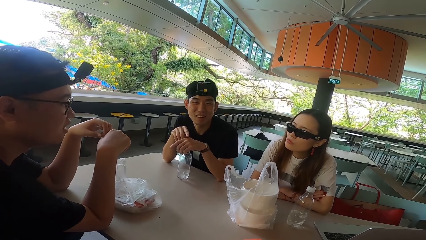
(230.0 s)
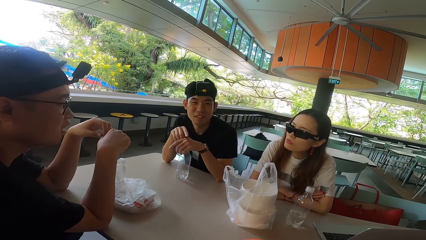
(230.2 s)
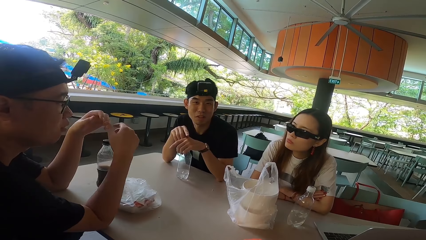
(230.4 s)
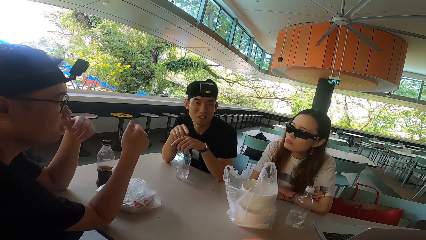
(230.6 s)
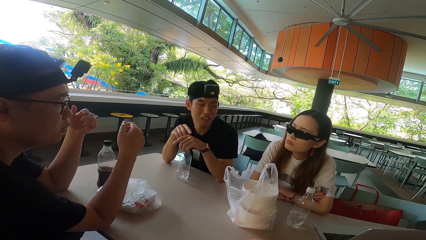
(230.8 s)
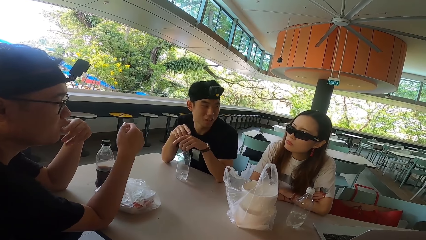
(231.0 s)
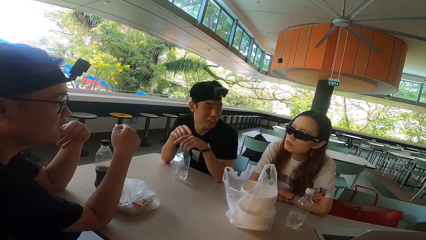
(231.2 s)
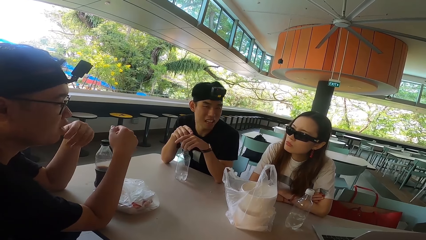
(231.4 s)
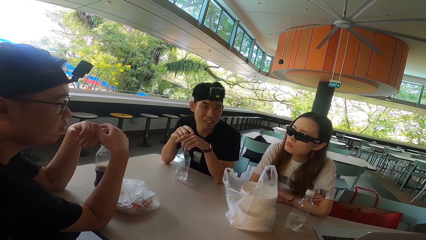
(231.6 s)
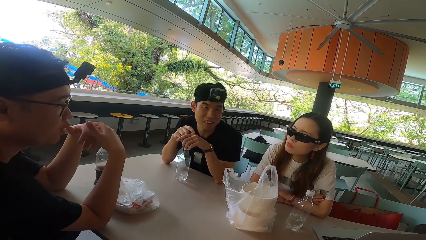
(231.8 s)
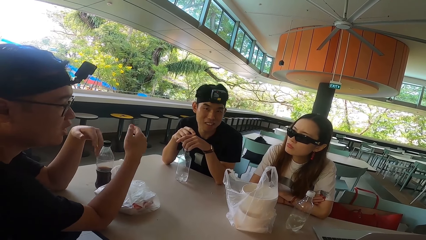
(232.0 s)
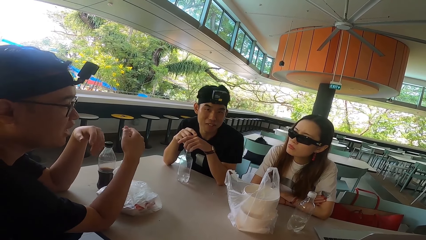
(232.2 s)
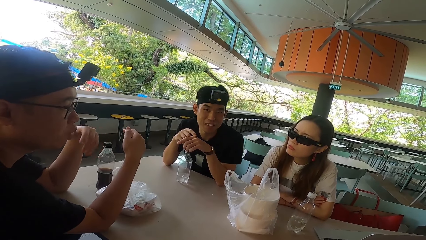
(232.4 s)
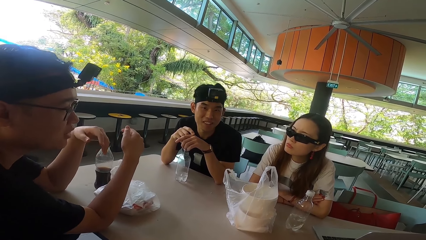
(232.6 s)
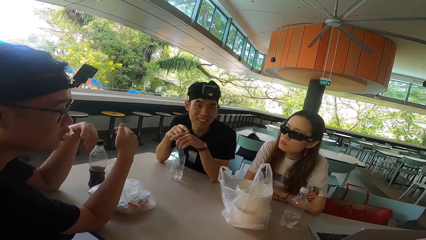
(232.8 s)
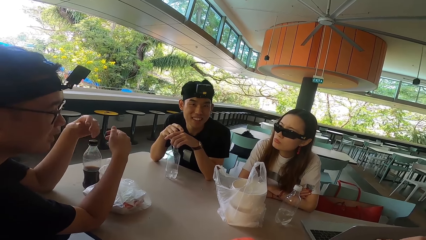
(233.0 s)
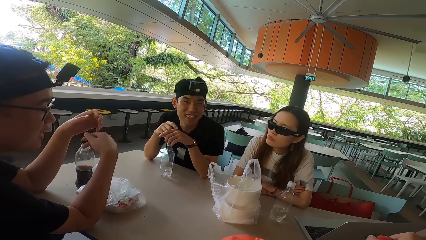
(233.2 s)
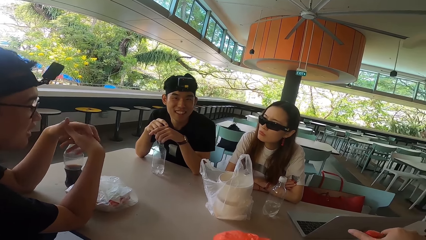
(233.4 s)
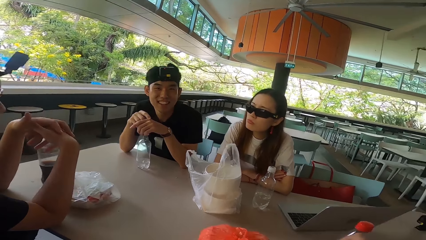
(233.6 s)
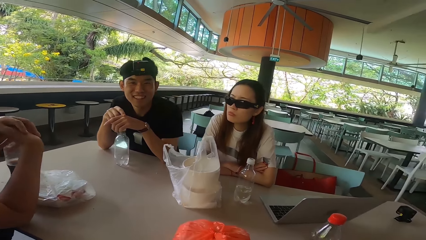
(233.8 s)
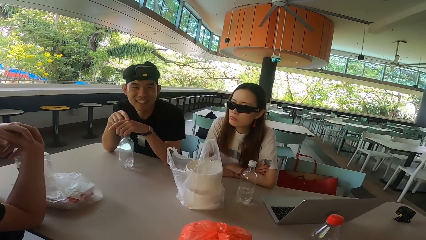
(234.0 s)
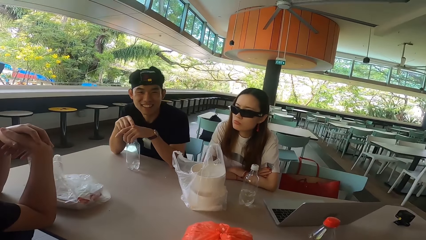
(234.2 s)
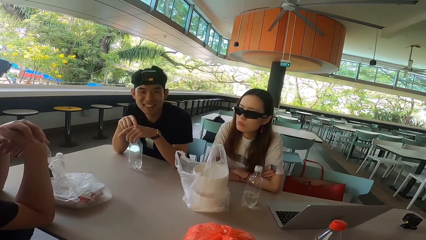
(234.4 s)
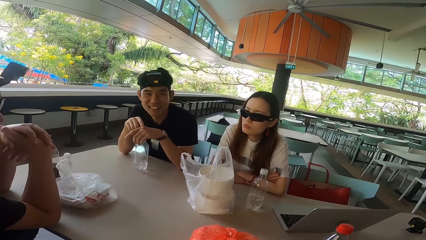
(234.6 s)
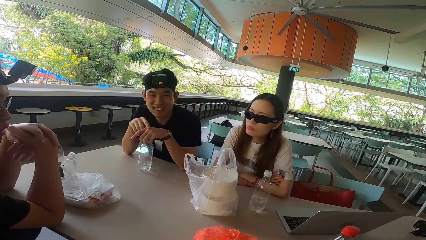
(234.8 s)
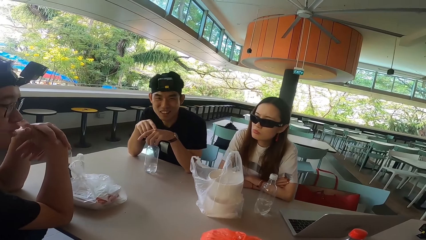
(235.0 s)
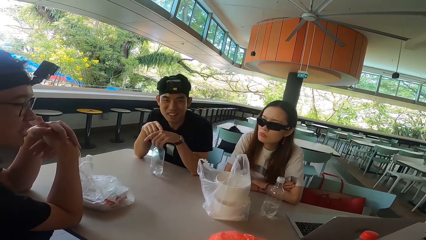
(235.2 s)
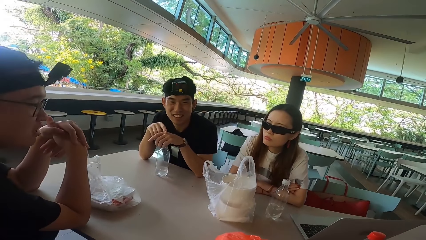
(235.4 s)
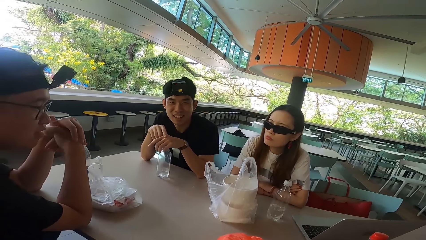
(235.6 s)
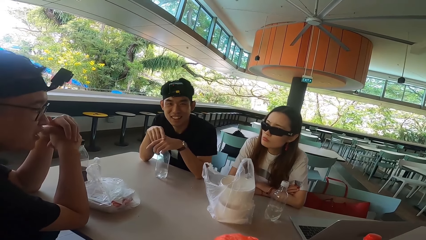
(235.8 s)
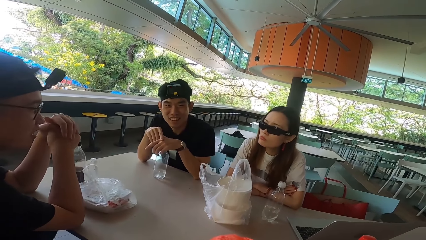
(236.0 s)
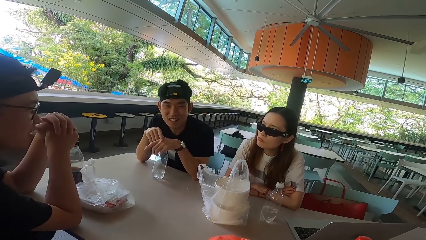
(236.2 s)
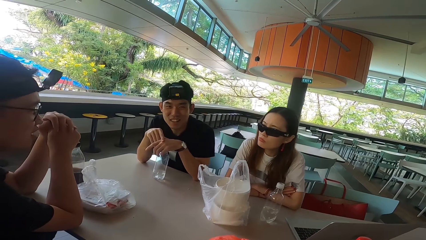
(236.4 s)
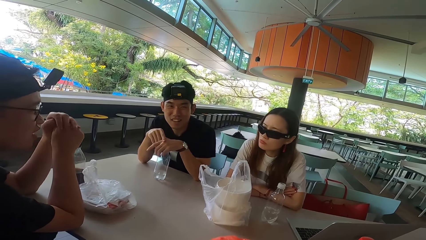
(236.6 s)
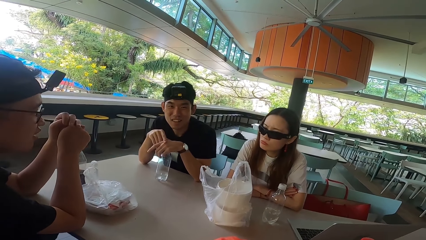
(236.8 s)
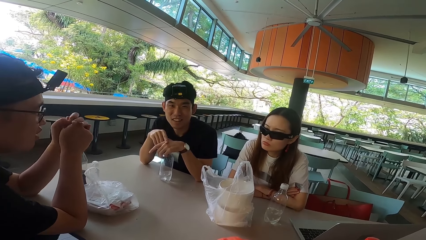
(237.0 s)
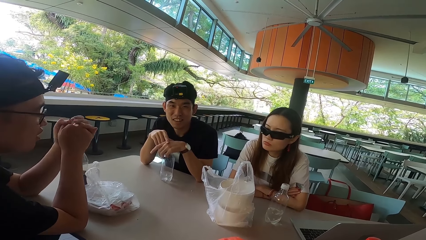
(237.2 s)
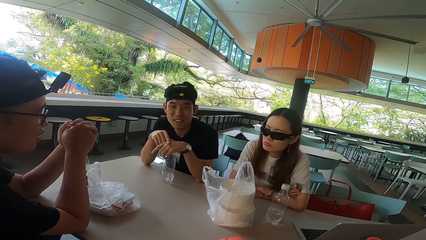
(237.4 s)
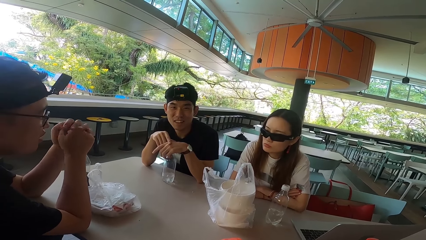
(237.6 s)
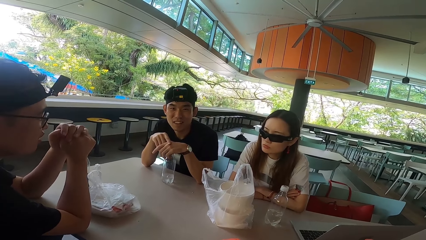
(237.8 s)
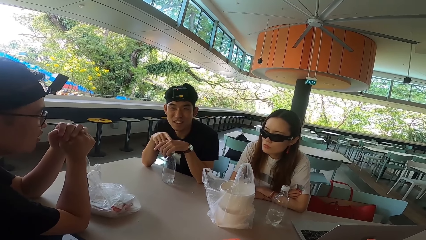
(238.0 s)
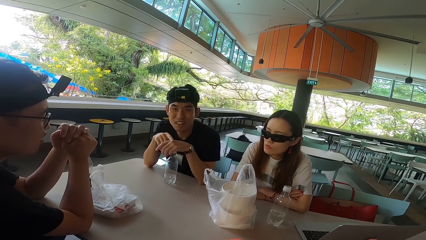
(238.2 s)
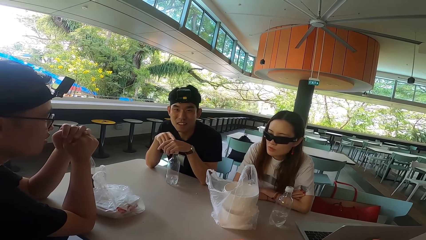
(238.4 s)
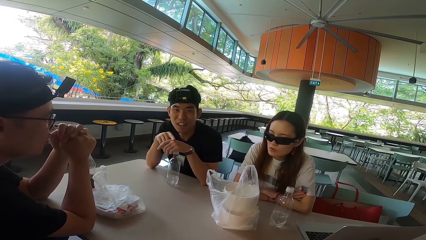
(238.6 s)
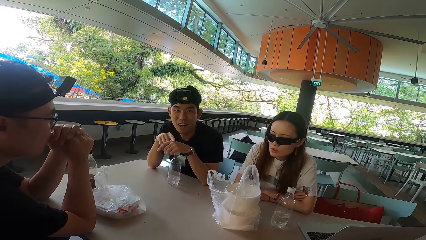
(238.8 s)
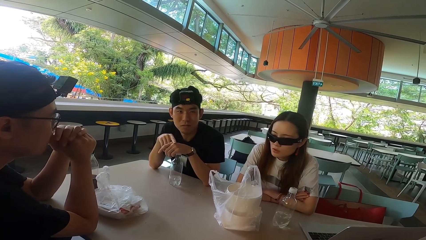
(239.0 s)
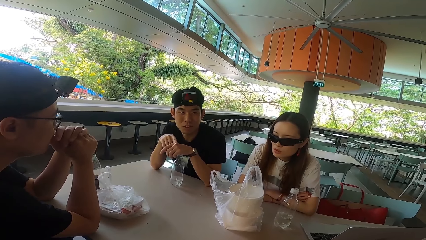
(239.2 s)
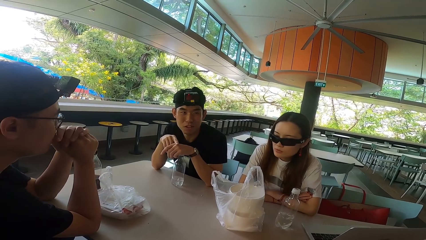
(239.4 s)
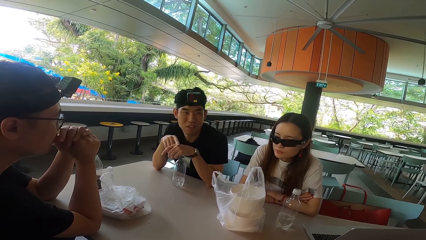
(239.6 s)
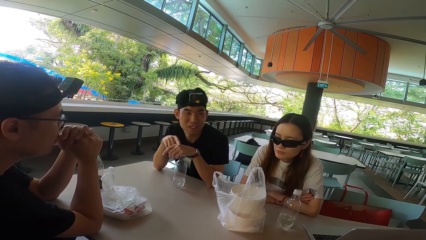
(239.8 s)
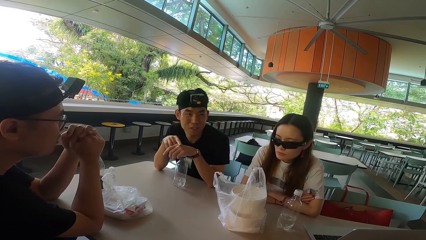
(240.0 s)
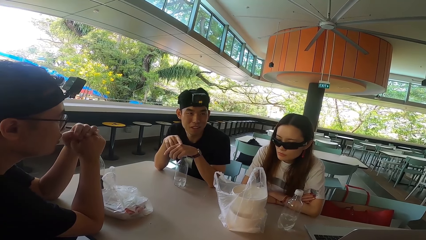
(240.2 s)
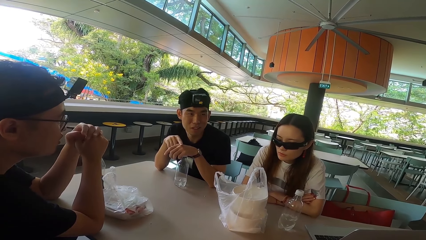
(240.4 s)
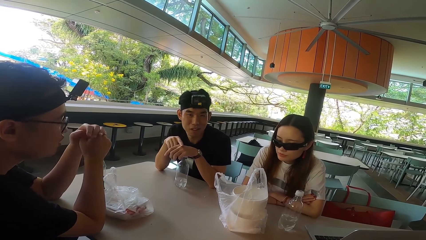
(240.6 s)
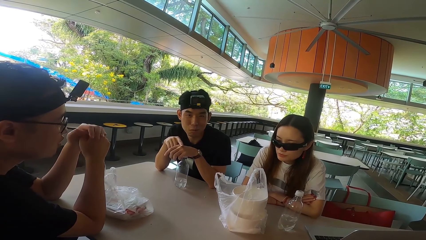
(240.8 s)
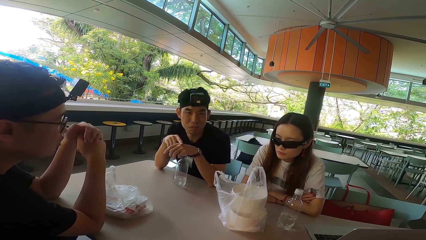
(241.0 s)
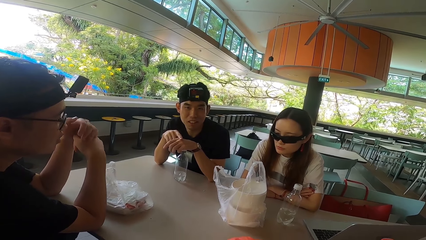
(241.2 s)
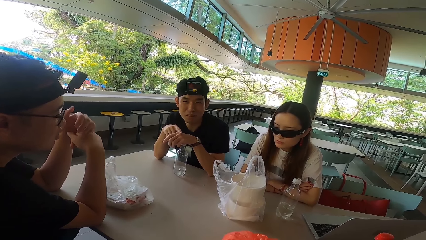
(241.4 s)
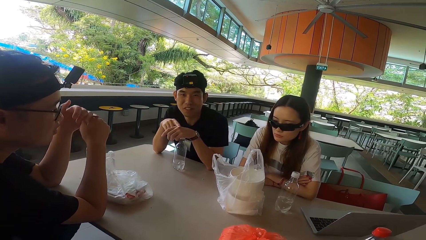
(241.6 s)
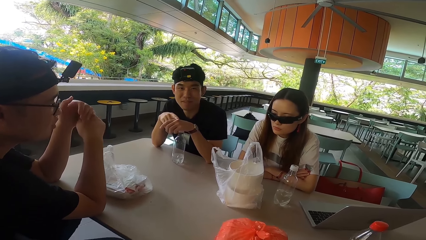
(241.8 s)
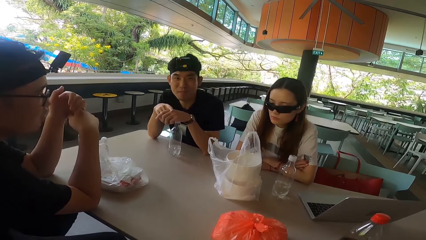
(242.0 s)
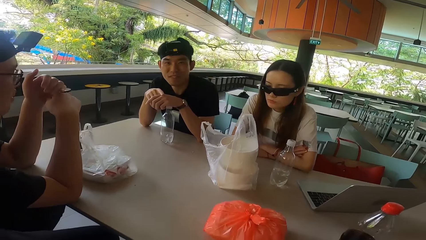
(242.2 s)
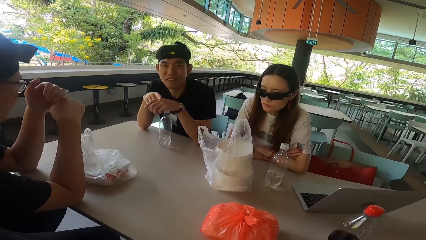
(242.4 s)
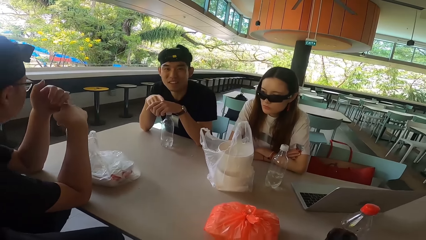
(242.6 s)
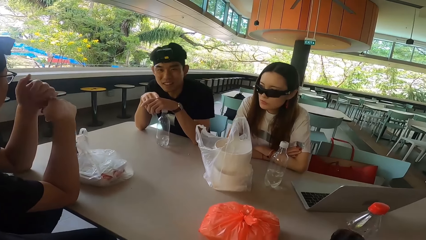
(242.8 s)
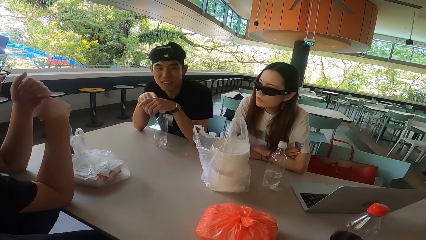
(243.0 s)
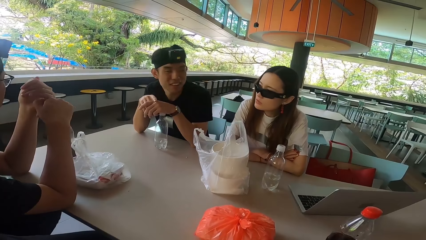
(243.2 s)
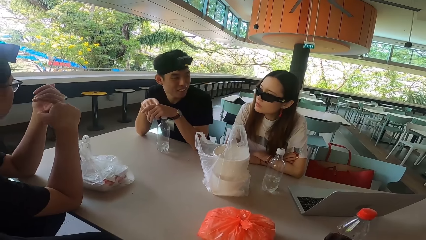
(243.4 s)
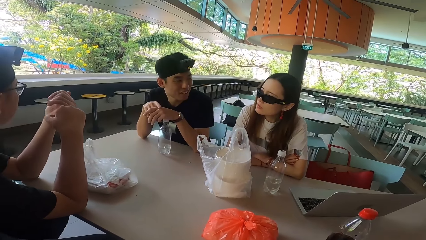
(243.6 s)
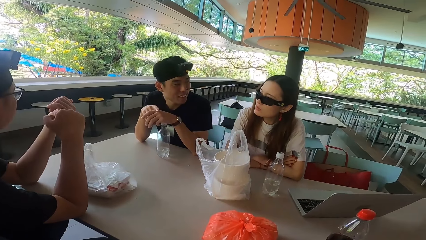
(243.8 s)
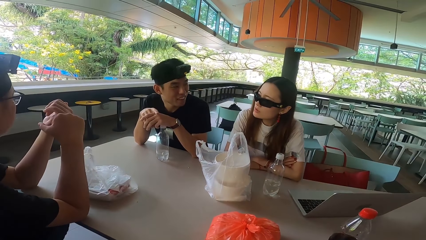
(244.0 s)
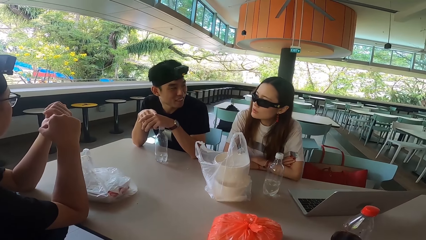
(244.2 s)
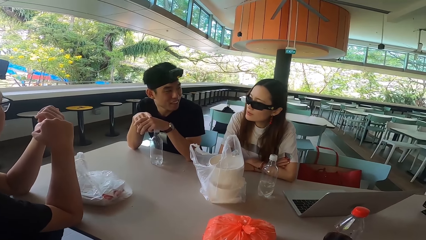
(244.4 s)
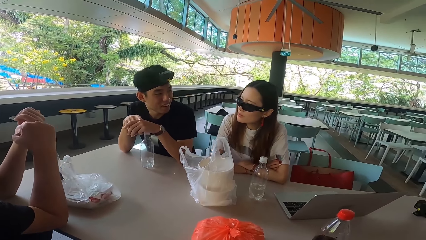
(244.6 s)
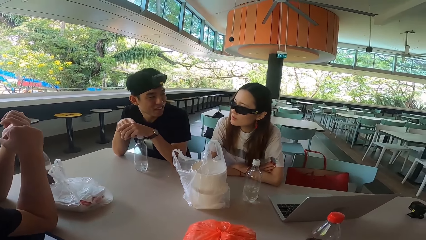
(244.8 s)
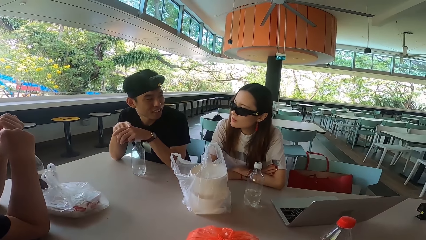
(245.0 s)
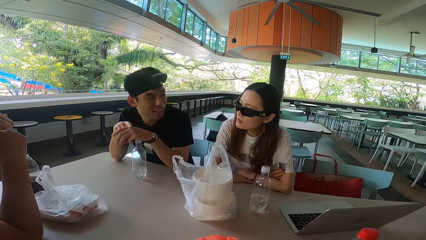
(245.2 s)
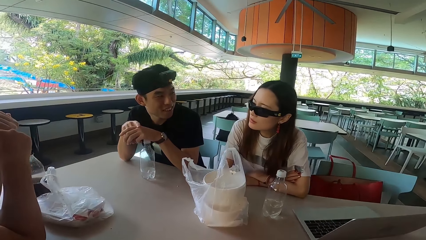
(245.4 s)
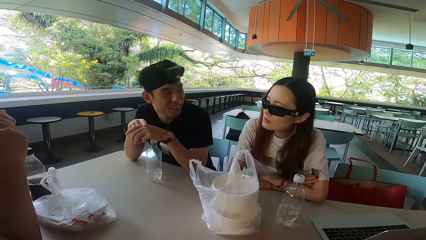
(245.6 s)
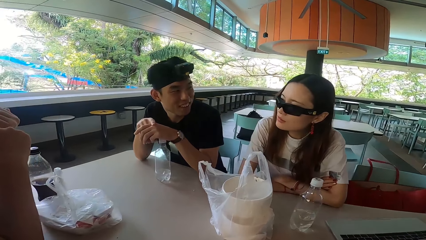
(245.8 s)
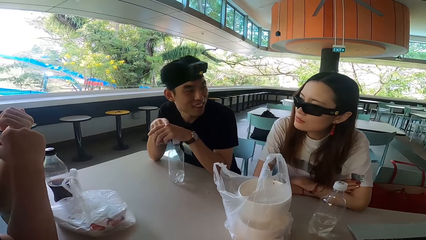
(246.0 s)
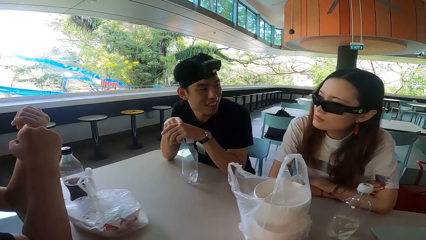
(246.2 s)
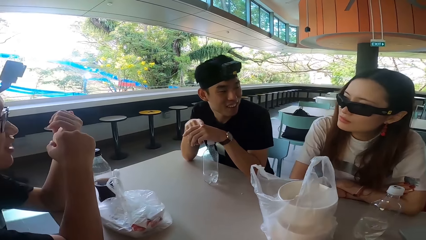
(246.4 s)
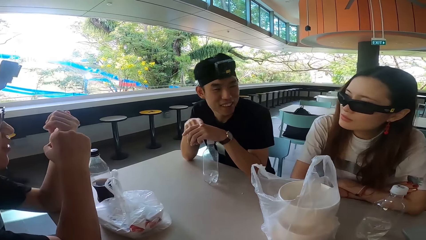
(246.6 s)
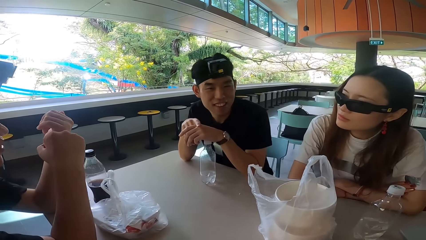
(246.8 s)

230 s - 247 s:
A man moves his hands. Another man touches a bottle. The first man gestures his hands. The first man folds his hand. The first man holds his hands together. The other man moves the bottle. A lady moves her head. The other man talks to the camera wearer. The first man moves his hands. The first man scratches his hand. The other man turns left. The other man talks to the lady. The lady talks to the other man.
